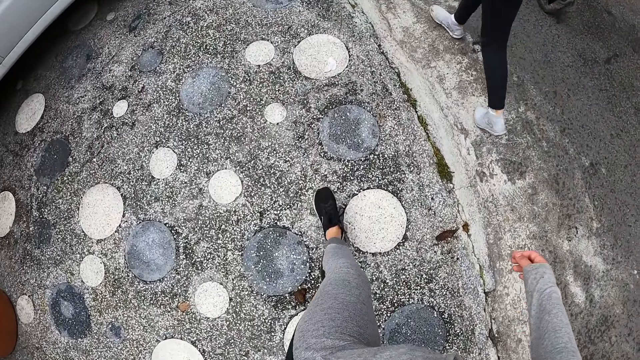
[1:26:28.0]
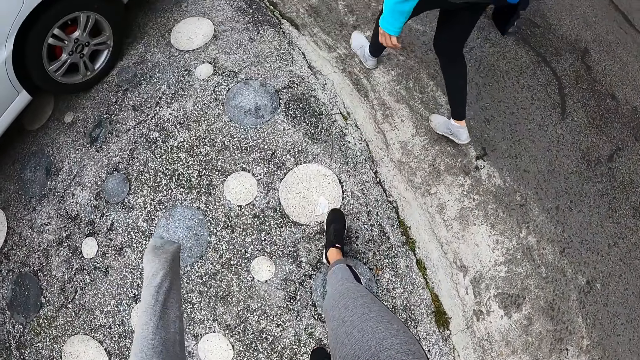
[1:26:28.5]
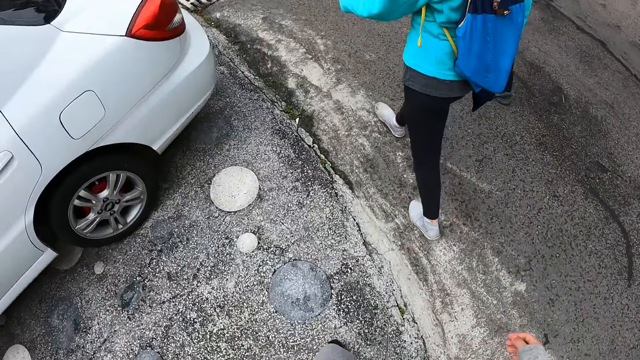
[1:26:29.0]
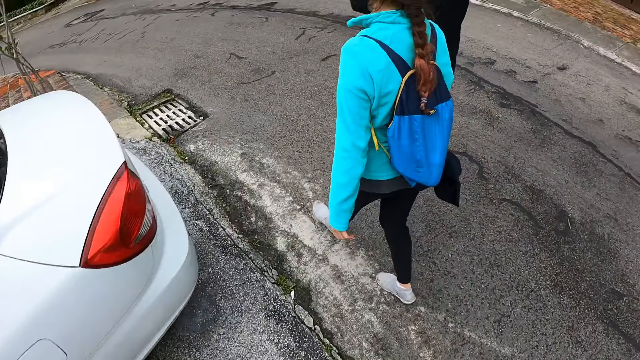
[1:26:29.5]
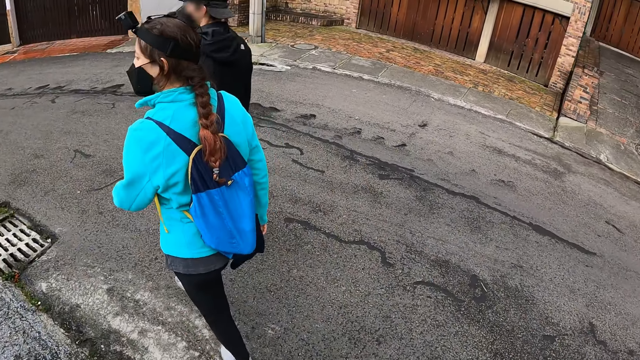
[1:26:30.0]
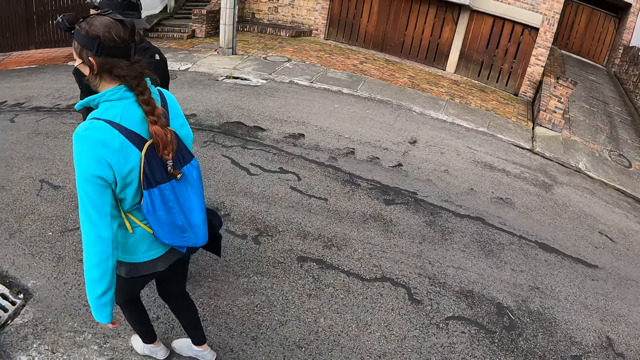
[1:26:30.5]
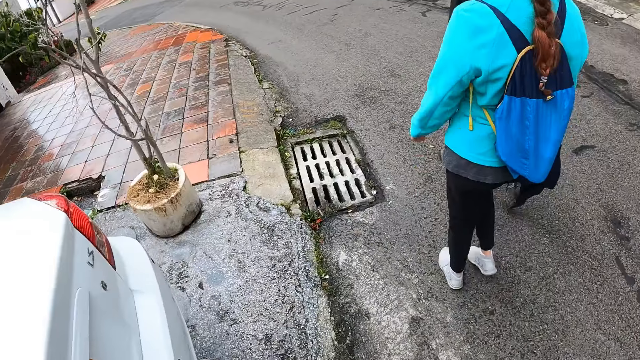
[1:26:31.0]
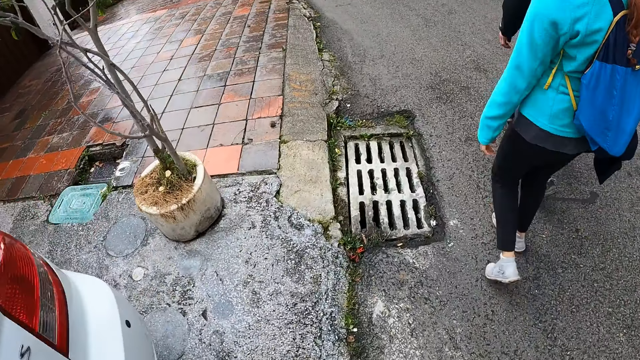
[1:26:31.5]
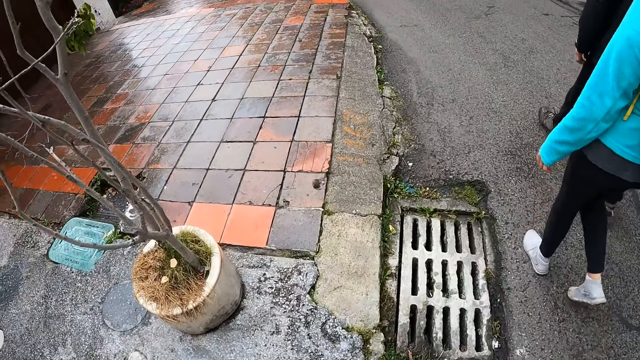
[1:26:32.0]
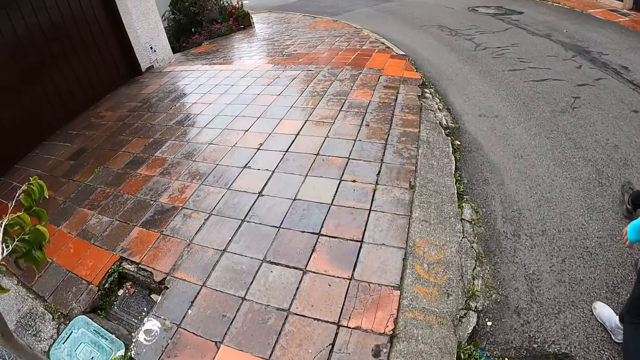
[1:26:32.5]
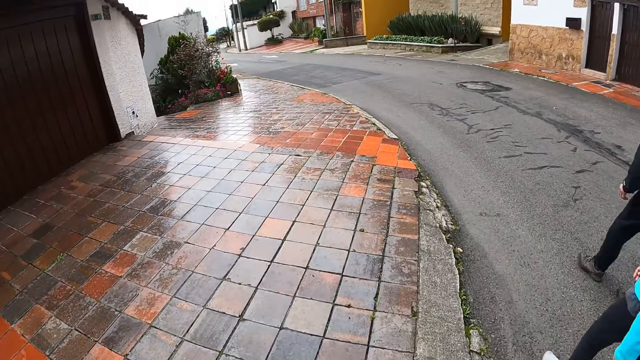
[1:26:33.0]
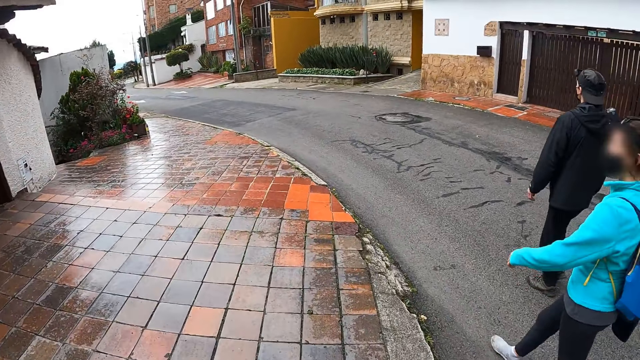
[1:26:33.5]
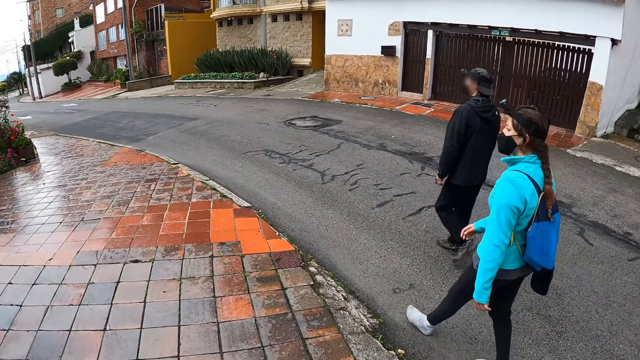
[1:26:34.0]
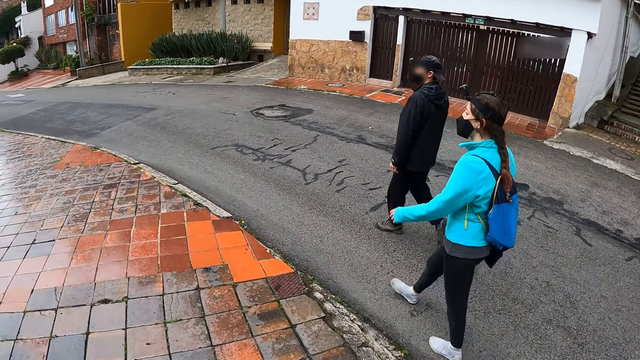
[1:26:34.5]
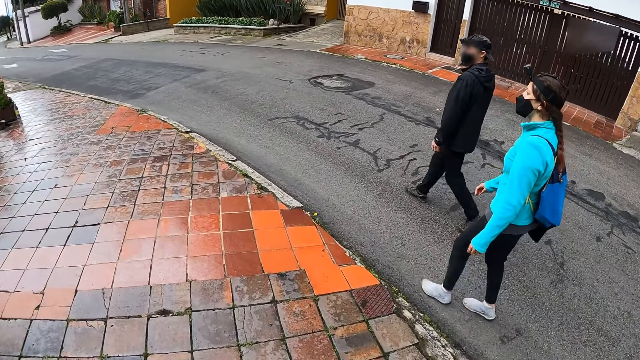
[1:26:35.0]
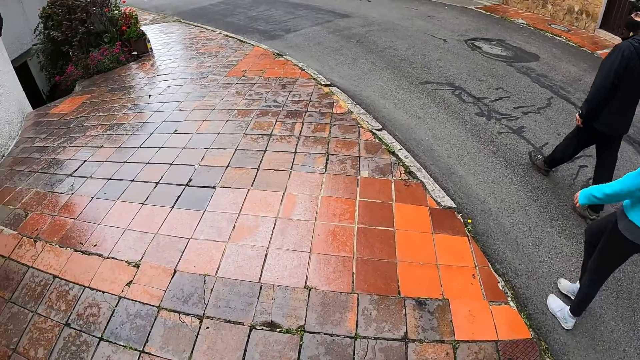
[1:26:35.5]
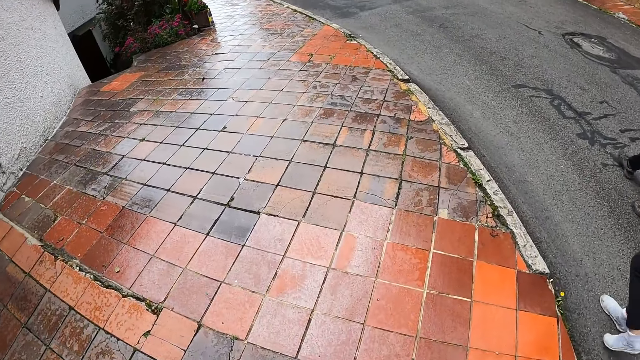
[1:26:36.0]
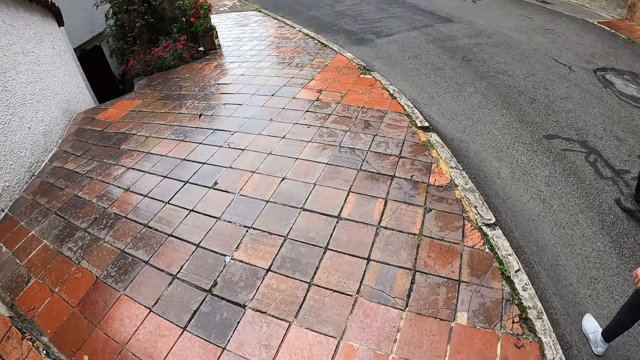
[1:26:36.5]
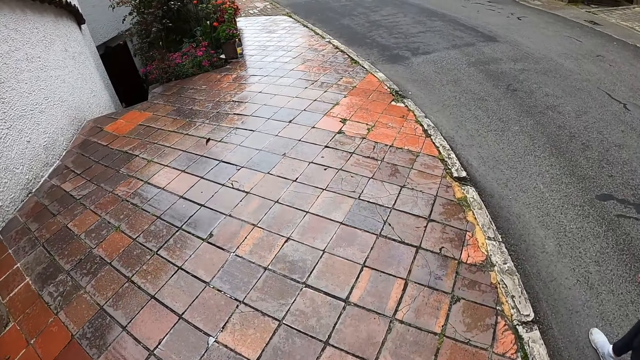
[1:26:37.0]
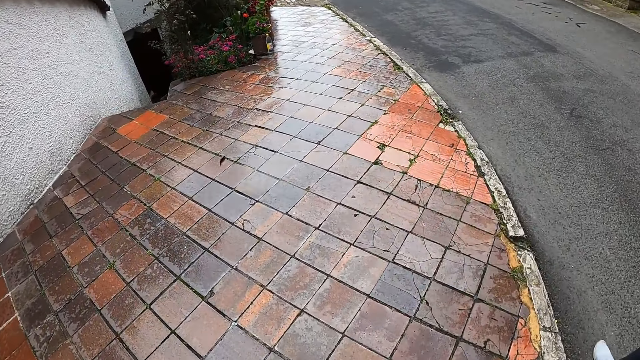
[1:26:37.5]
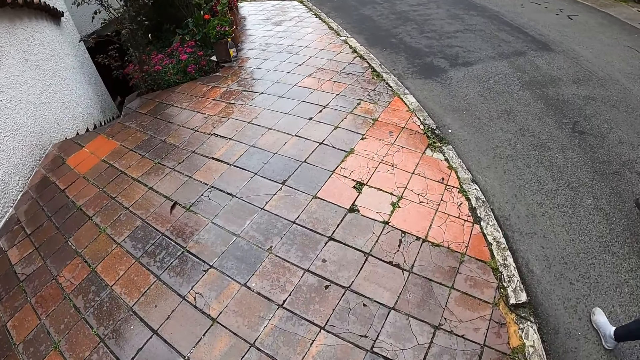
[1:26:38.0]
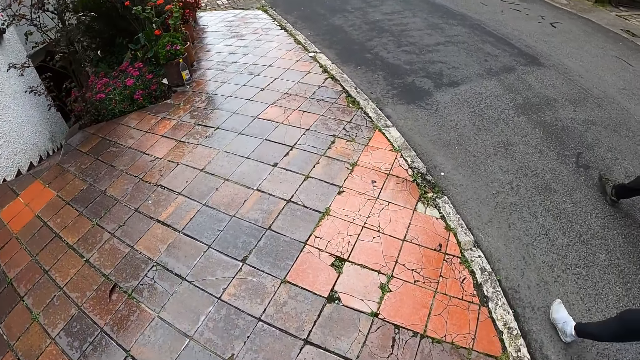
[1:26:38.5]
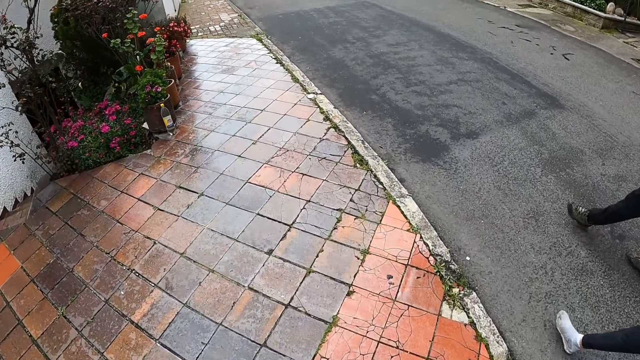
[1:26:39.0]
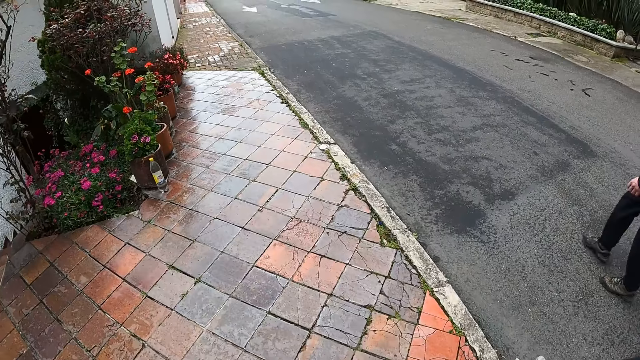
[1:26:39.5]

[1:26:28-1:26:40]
The camera wearer looks down. They look in front. They look down.

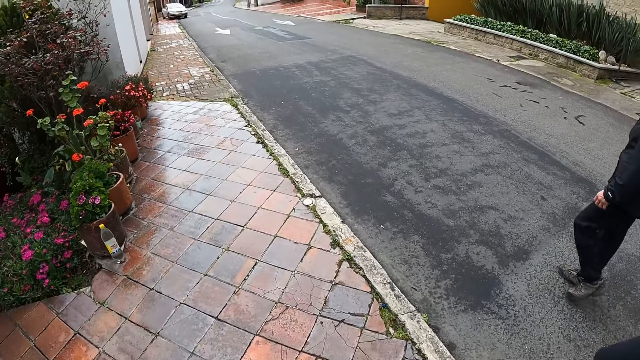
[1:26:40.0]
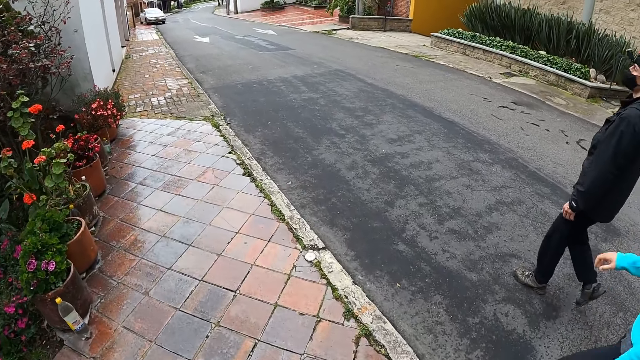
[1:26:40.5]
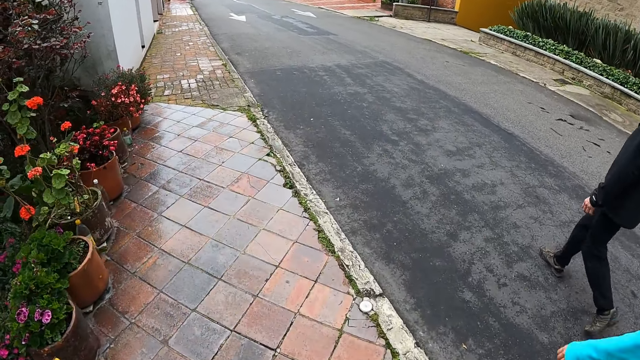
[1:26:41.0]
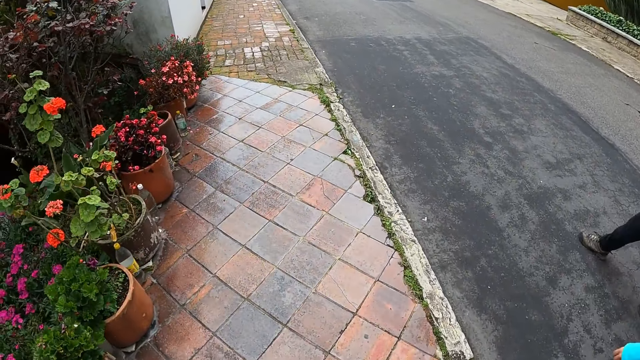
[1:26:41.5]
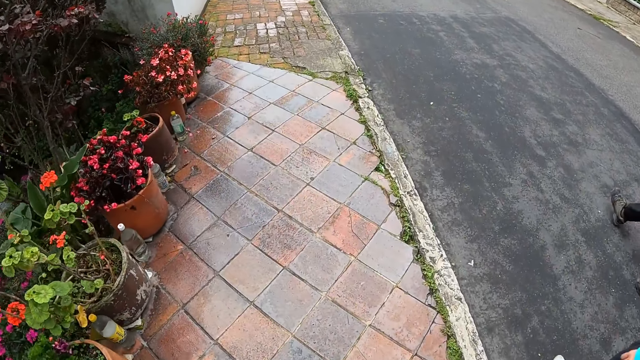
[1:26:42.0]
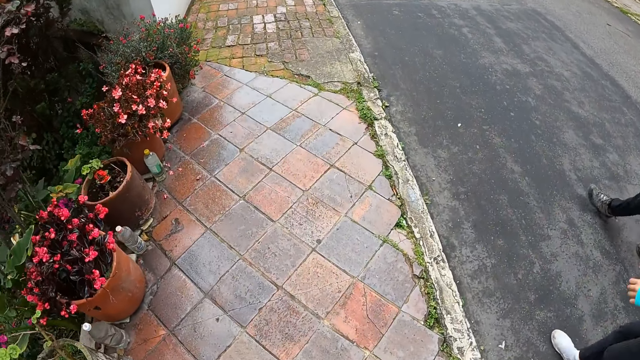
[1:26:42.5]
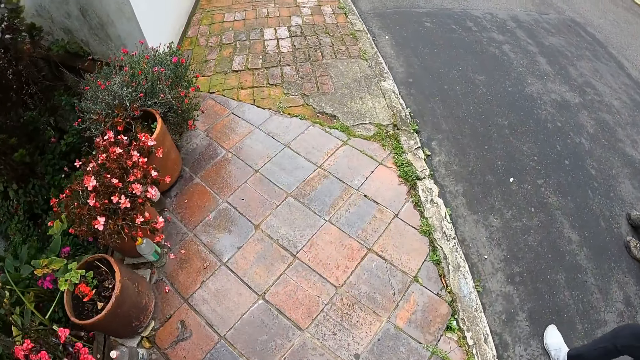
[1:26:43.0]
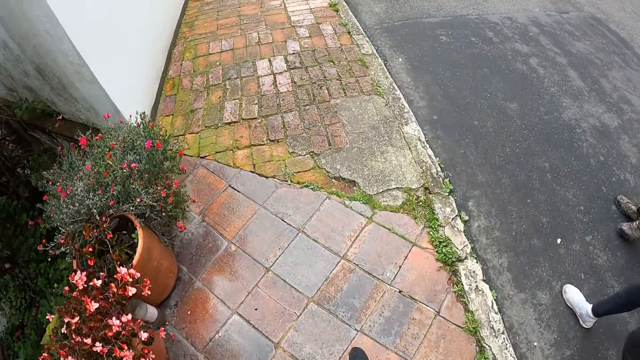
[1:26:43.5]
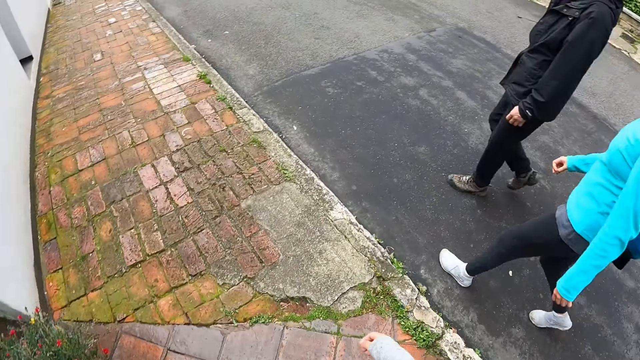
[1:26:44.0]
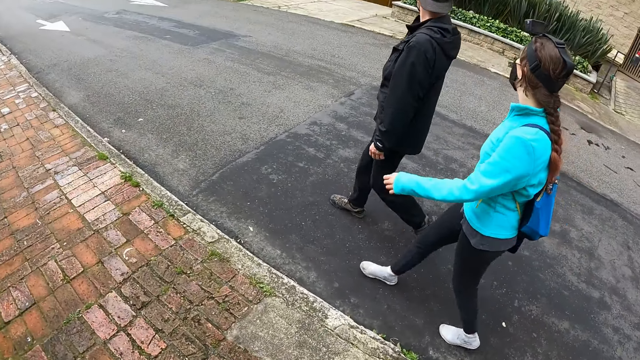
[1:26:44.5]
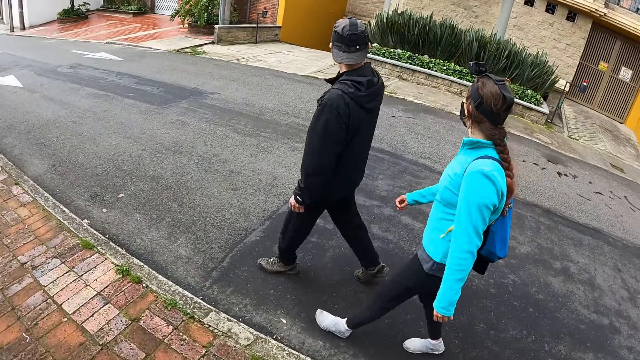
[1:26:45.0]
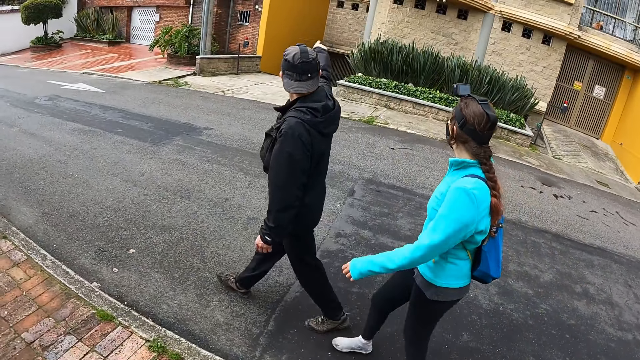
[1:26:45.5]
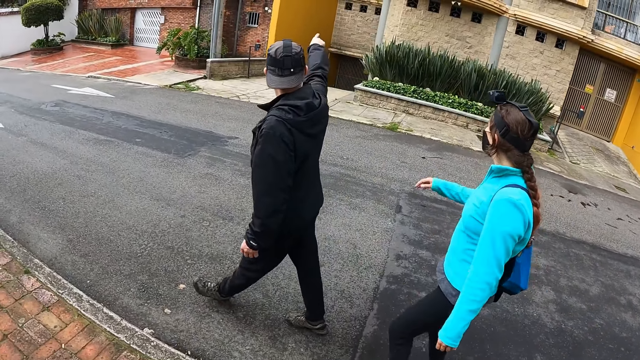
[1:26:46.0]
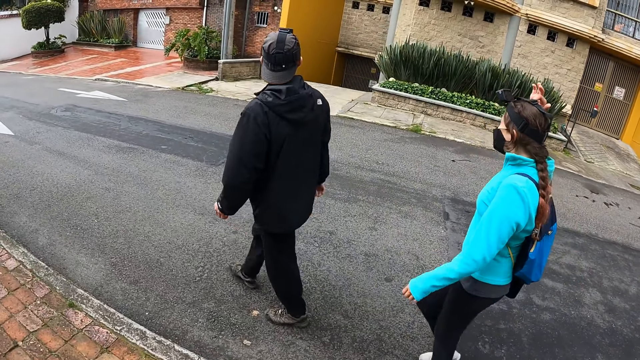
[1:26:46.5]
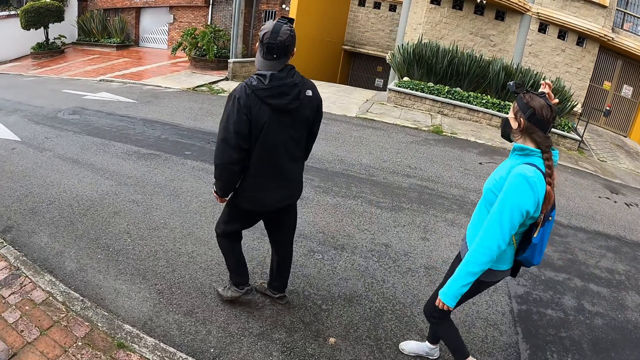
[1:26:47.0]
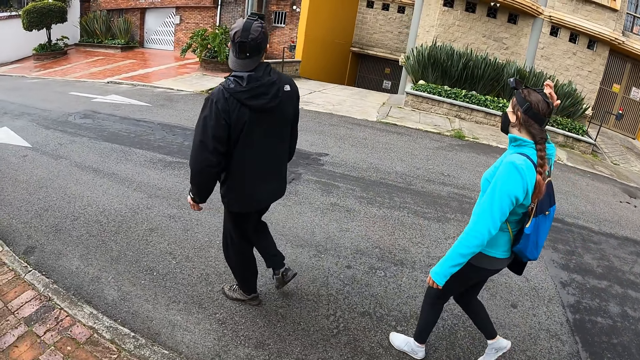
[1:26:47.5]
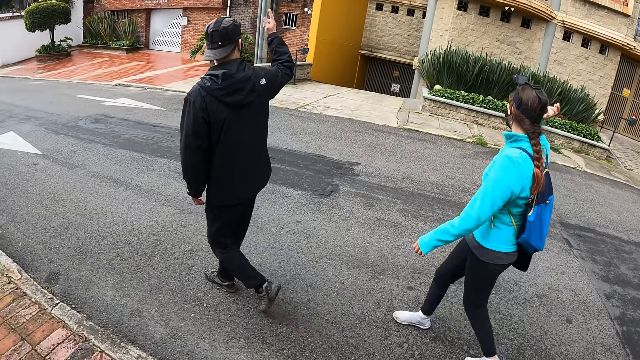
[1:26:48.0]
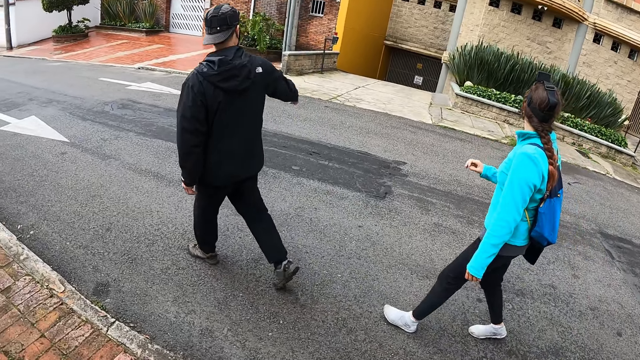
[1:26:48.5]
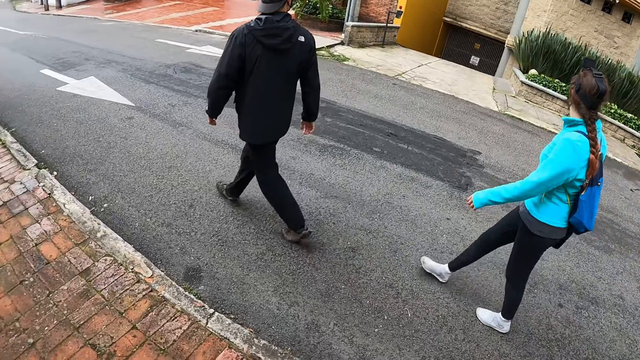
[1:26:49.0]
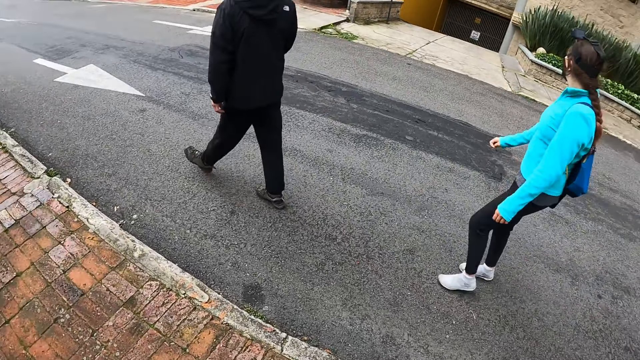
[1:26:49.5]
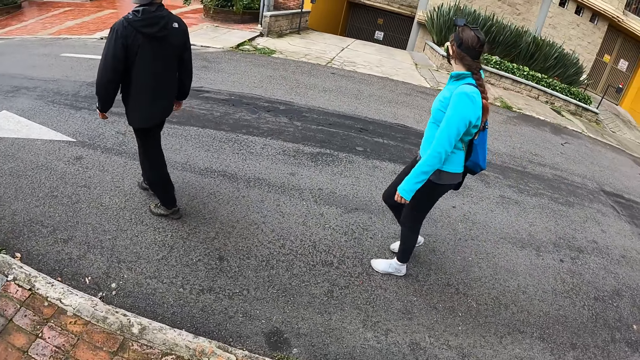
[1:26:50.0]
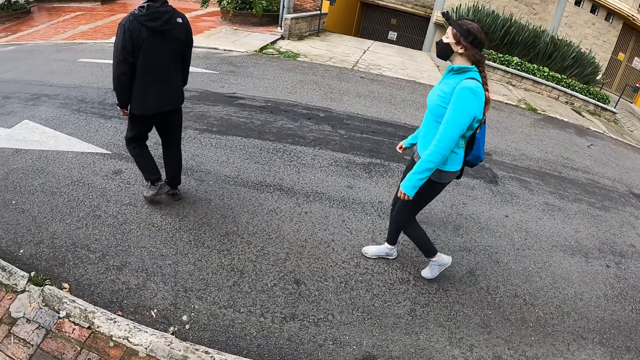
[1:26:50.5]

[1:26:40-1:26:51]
The camera wearer walks through the tiled pavement. They look at a woman and a man. The man points to a house with his right hand. The woman scratches her hair with her right hand. The man points to the house with his right hand.
